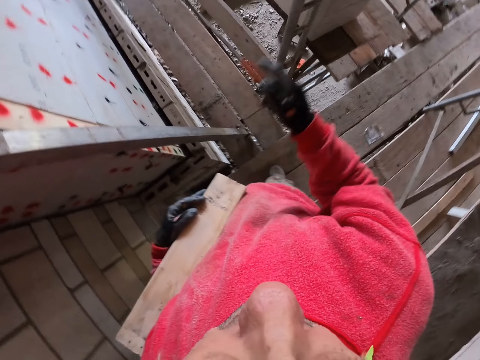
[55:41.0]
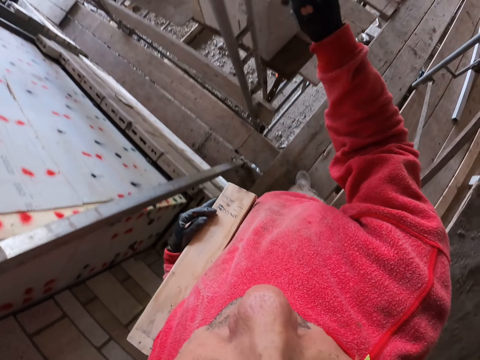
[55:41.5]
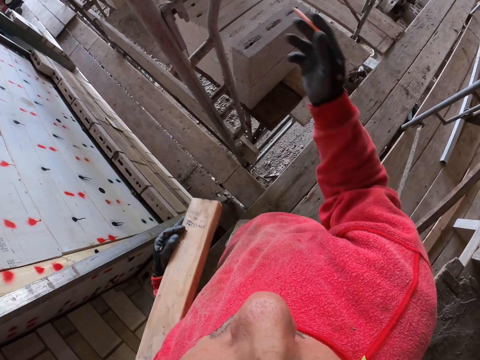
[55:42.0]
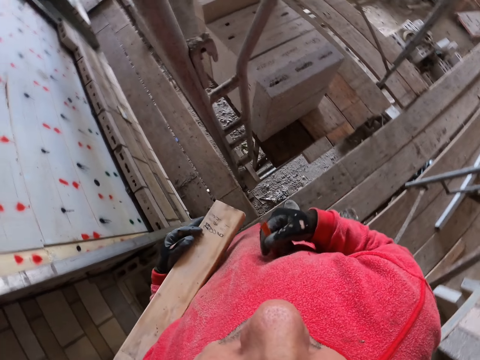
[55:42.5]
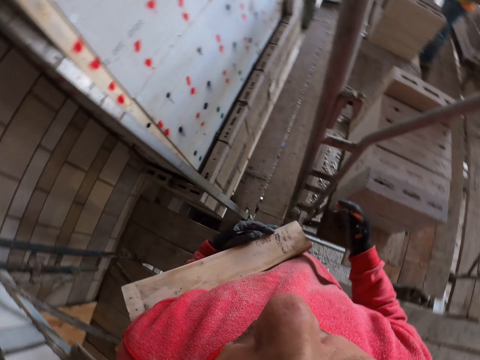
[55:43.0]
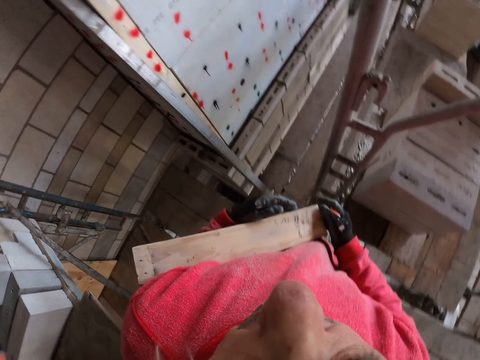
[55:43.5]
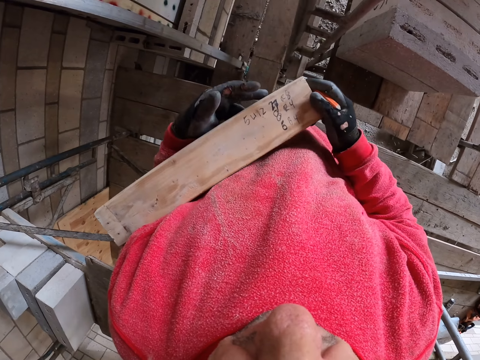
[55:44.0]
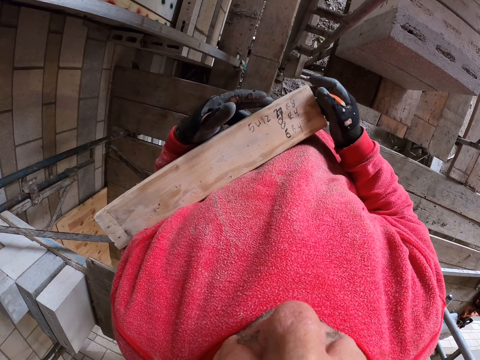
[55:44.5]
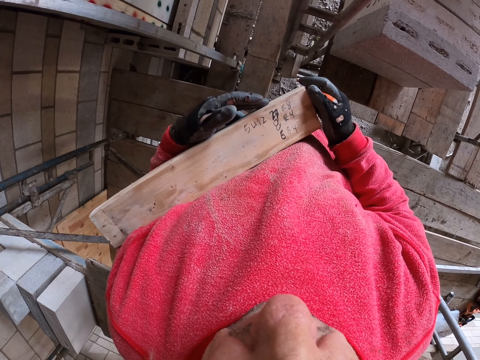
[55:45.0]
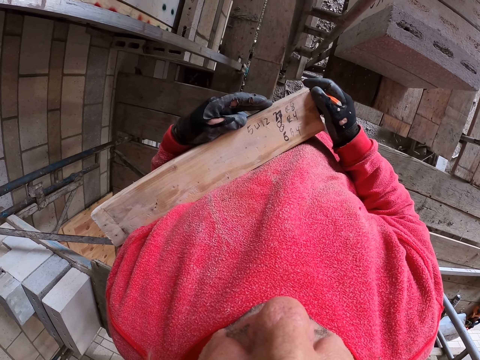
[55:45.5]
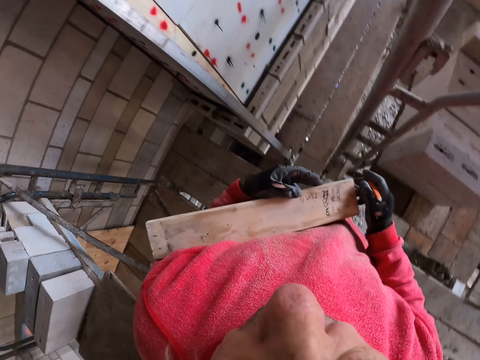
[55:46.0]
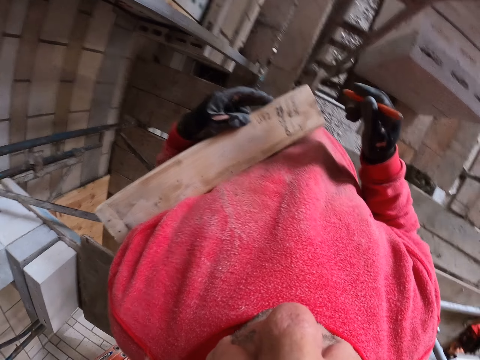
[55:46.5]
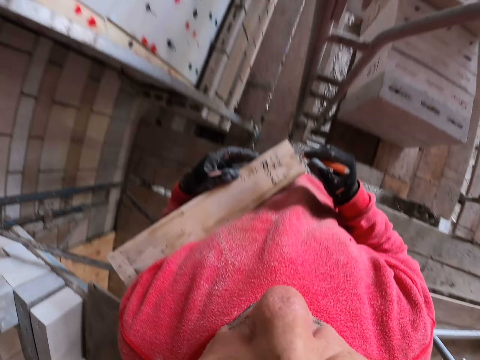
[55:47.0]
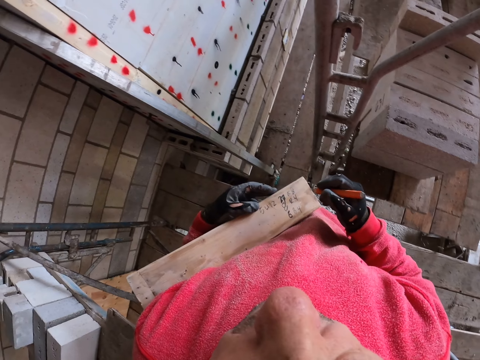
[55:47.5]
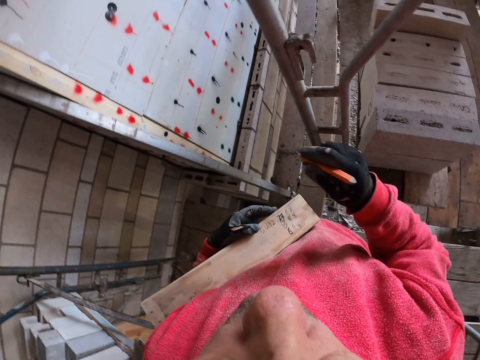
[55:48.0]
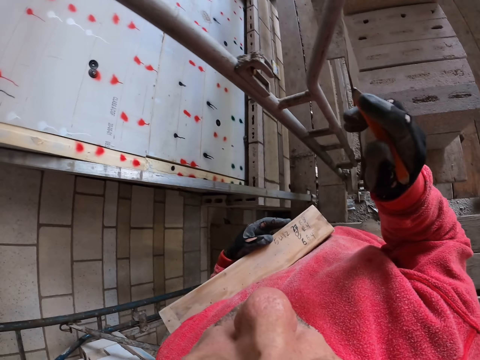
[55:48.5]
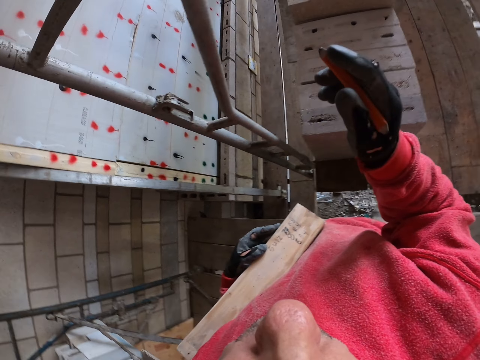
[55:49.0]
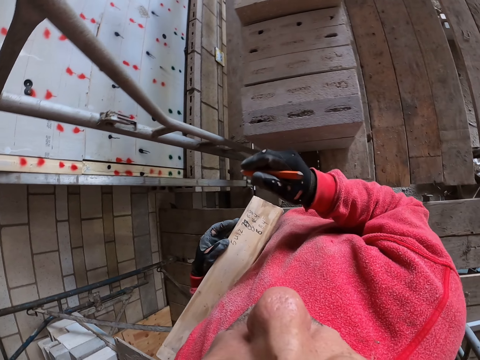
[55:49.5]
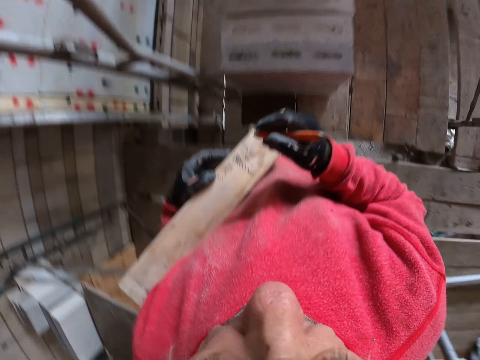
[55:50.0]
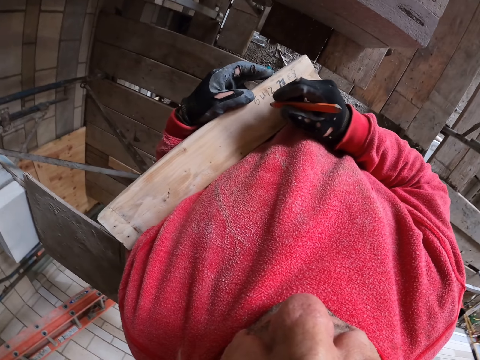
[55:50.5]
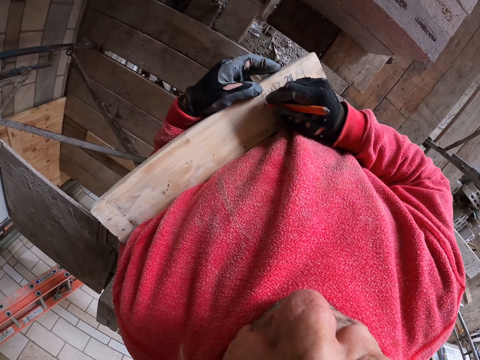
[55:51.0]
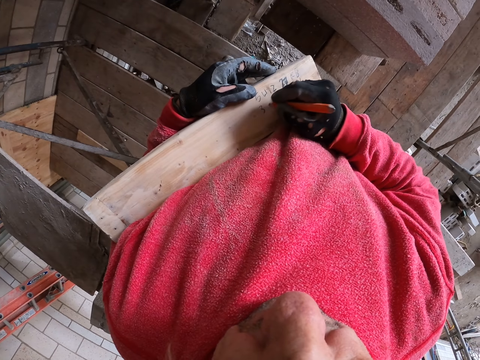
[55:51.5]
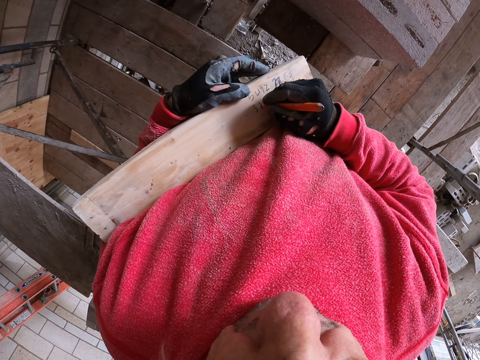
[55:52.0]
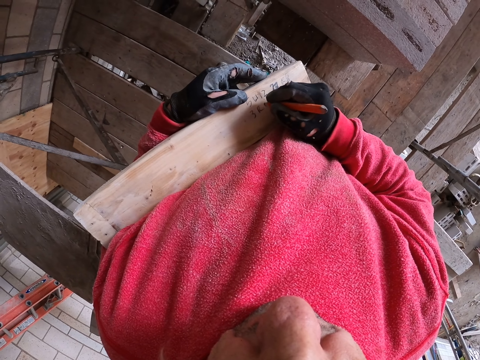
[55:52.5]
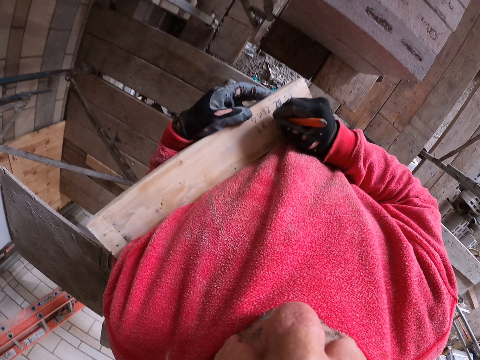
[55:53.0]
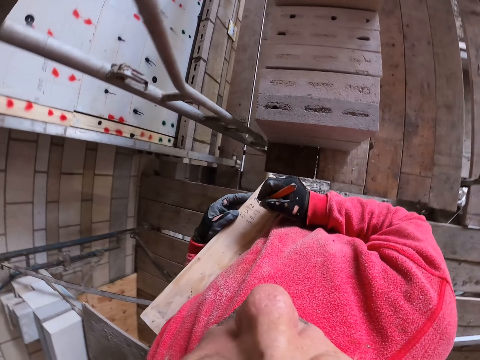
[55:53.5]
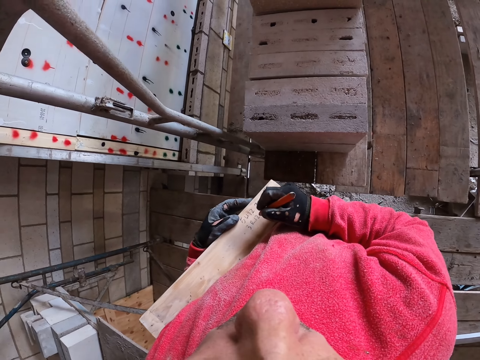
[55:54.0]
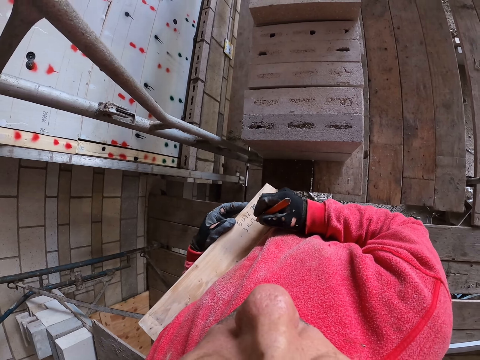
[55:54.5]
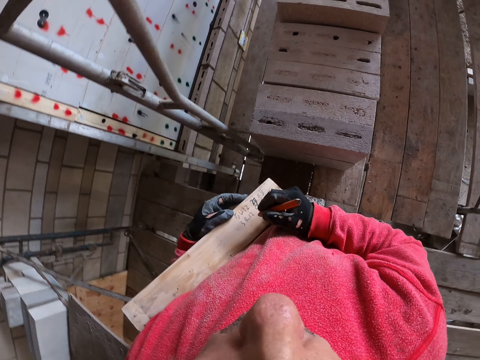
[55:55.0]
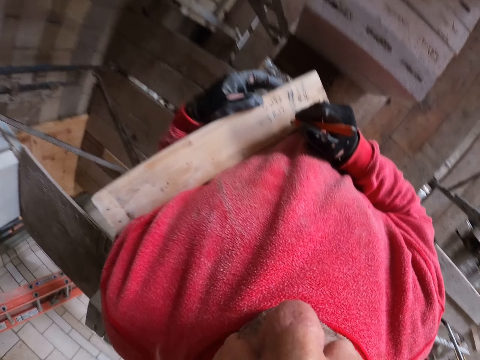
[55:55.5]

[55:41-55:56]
The camera wearer touches a pen. They write on the wood.

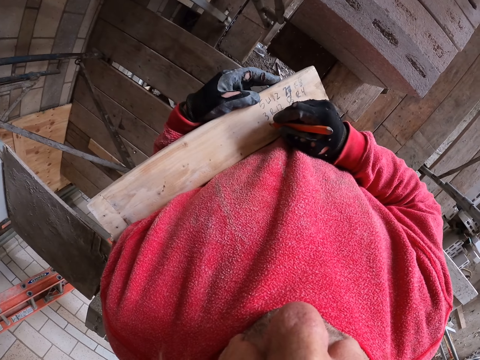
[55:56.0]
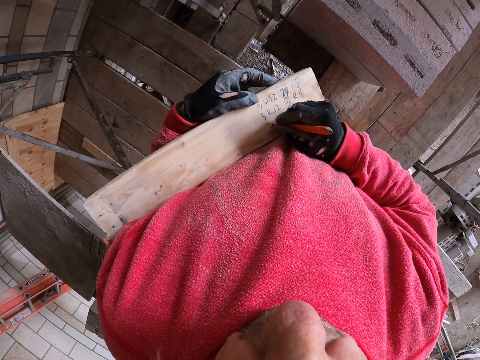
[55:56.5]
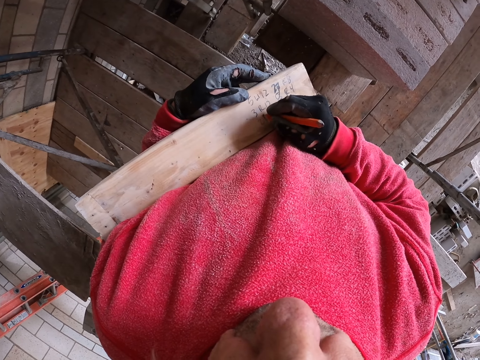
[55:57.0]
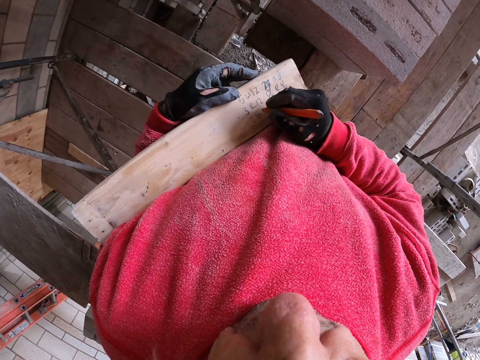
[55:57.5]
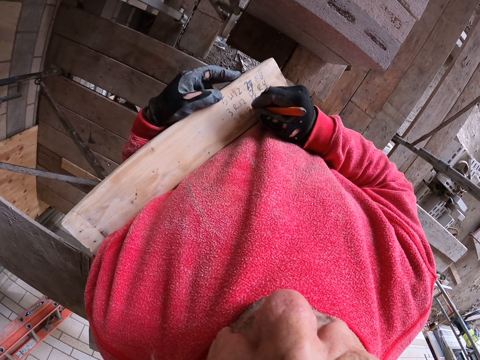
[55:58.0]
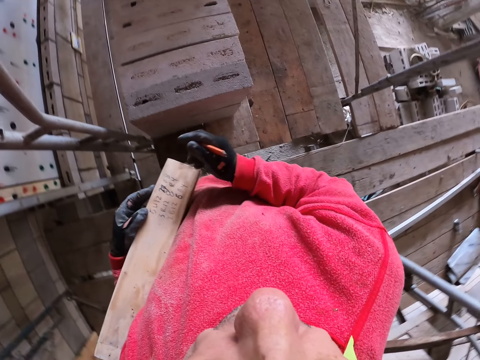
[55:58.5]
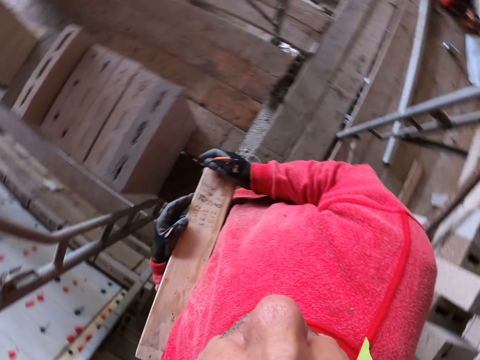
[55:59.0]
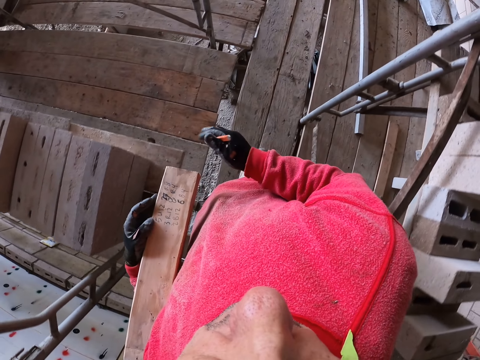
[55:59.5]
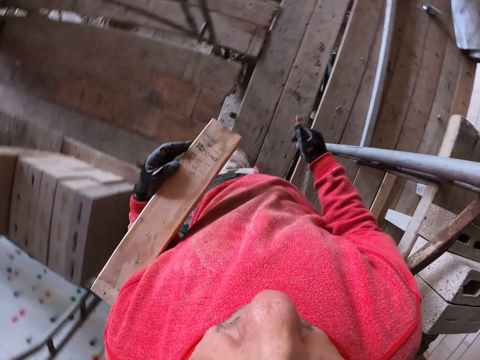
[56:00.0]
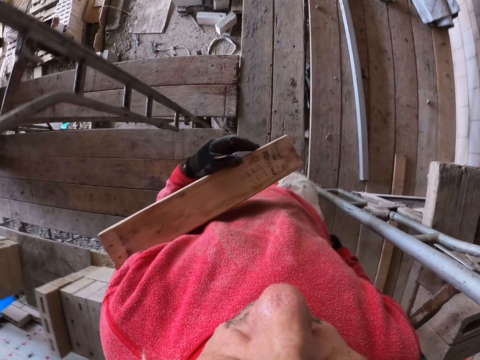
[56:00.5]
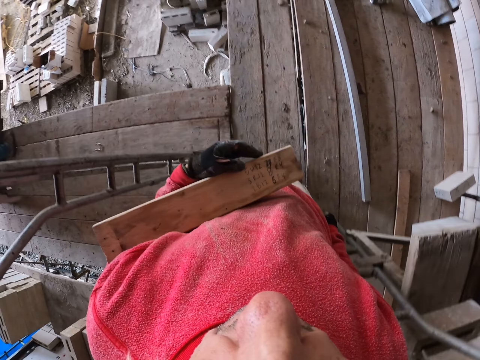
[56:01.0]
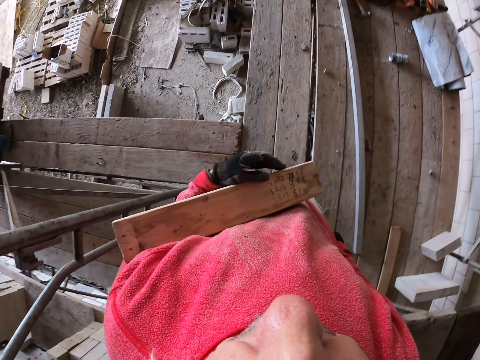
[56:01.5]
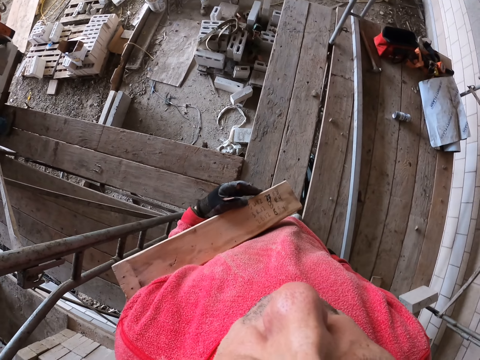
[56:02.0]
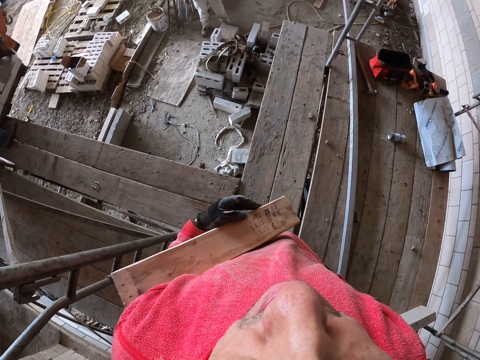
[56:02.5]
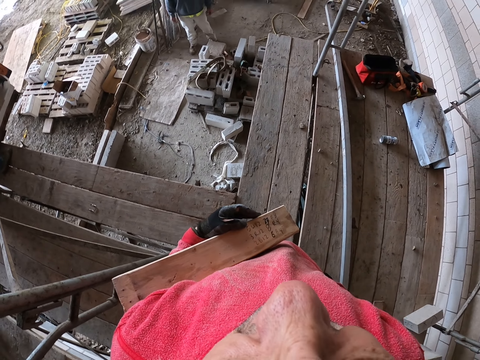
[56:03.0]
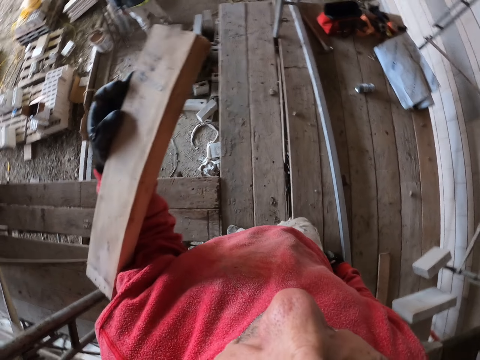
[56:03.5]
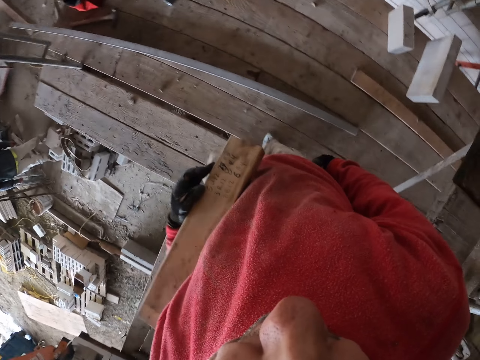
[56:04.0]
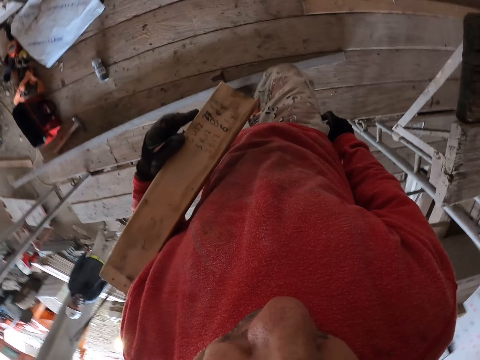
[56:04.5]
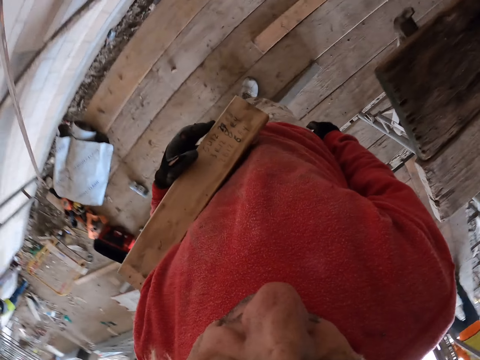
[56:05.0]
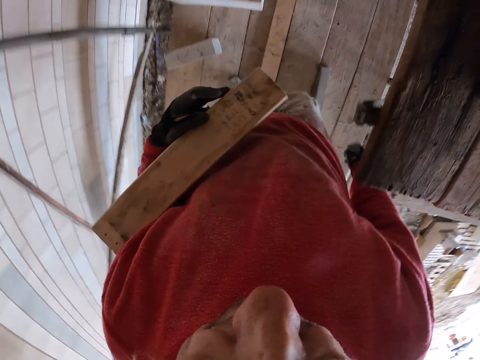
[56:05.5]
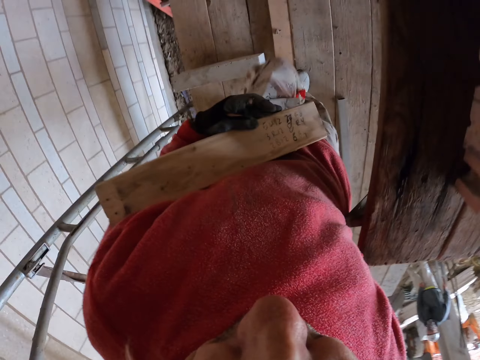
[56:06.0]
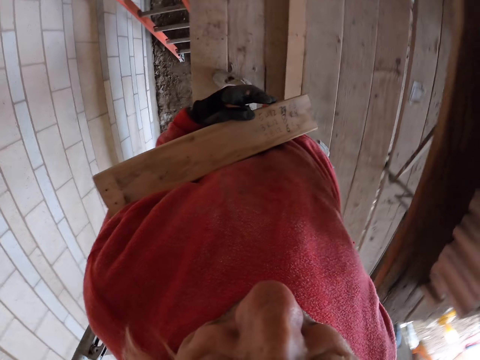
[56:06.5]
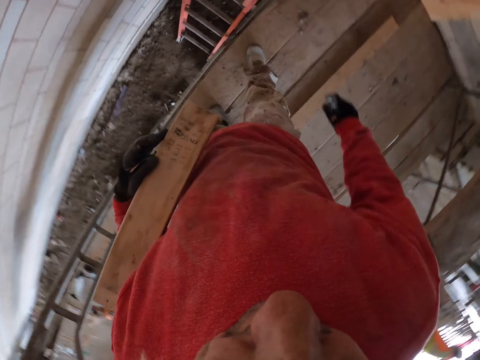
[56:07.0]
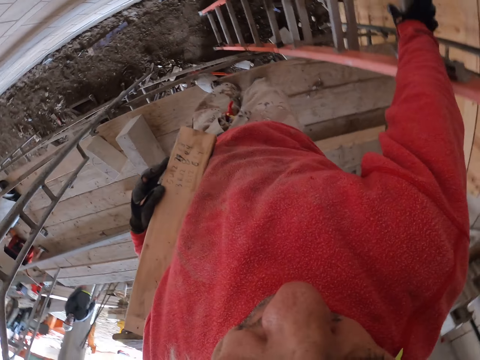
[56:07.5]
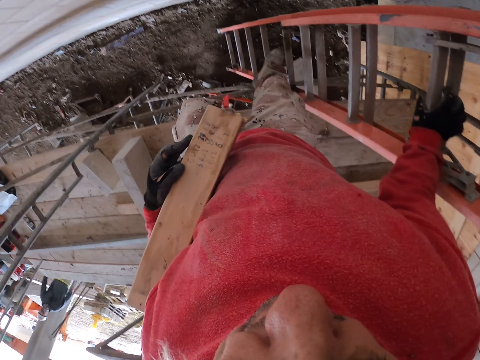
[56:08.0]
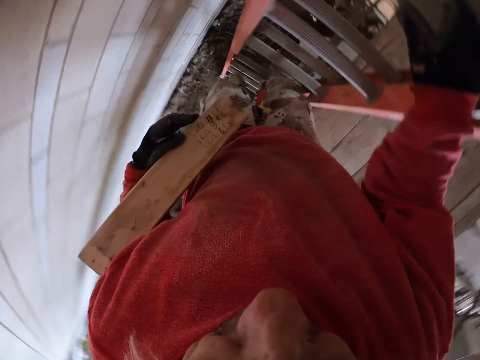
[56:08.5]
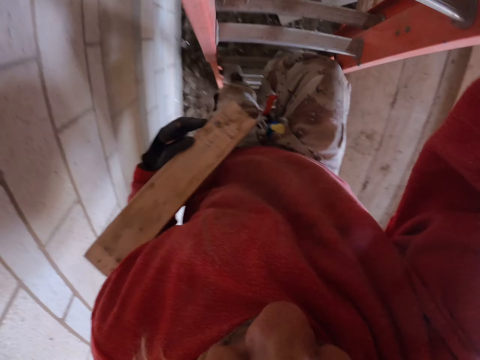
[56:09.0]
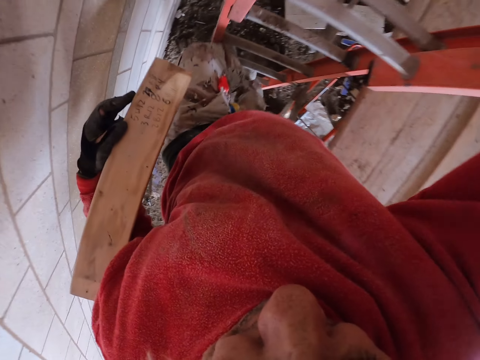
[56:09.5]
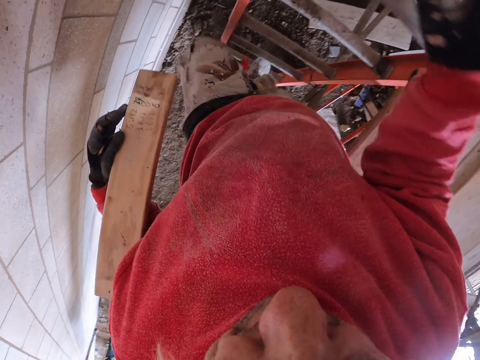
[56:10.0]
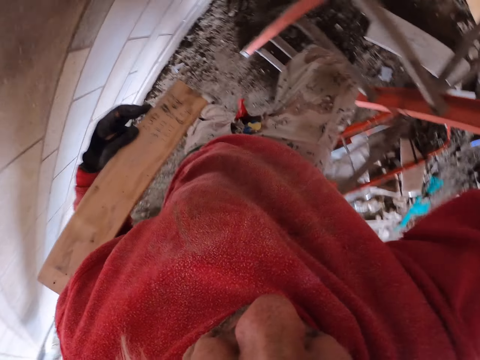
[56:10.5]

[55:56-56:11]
The camera wearer walks at the construction site. They lift the piece of wood. They go down the ladder.
